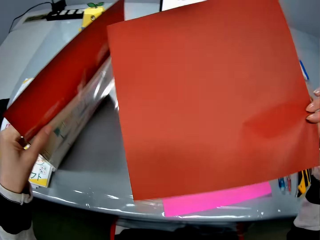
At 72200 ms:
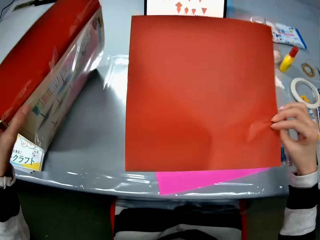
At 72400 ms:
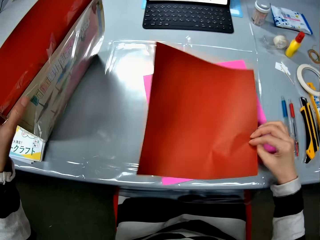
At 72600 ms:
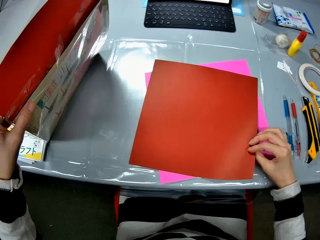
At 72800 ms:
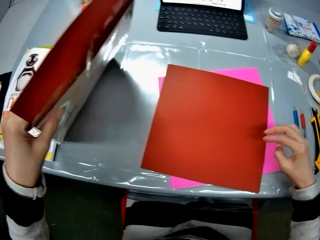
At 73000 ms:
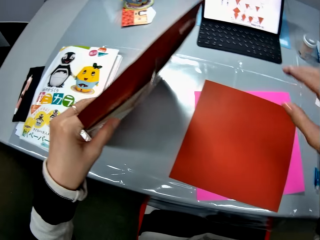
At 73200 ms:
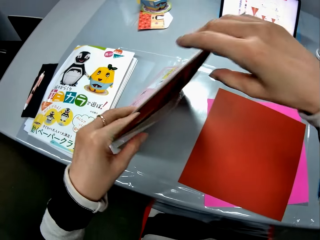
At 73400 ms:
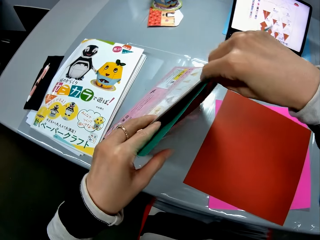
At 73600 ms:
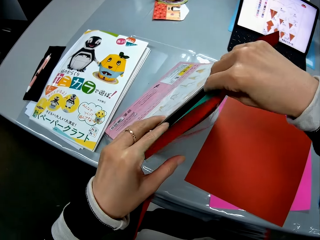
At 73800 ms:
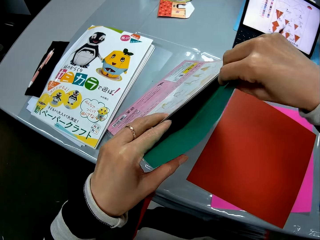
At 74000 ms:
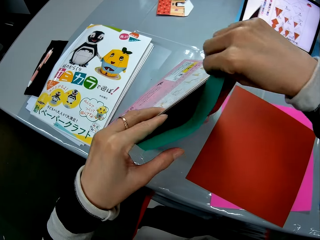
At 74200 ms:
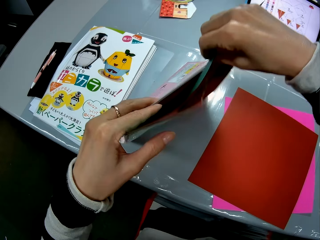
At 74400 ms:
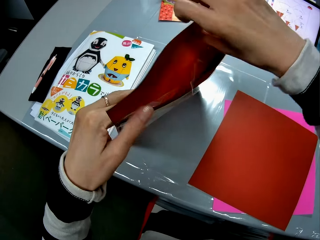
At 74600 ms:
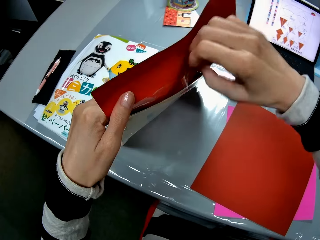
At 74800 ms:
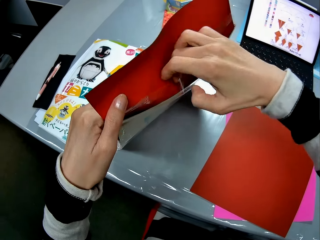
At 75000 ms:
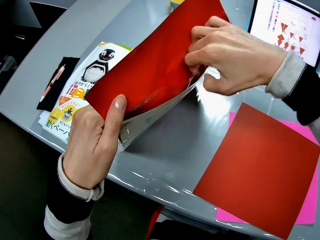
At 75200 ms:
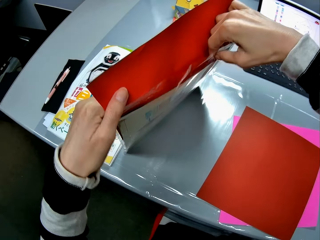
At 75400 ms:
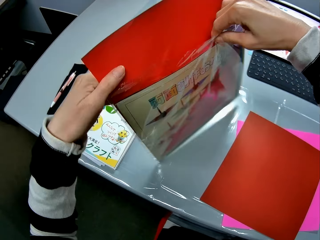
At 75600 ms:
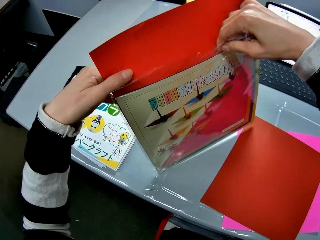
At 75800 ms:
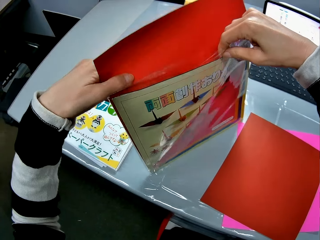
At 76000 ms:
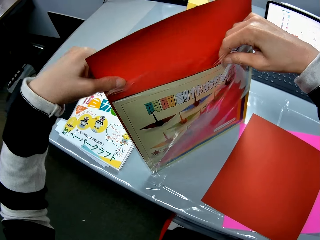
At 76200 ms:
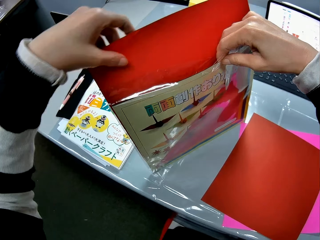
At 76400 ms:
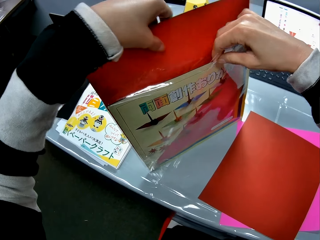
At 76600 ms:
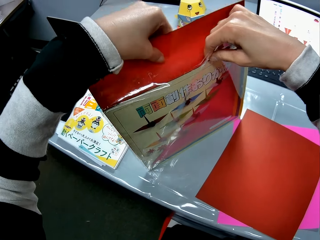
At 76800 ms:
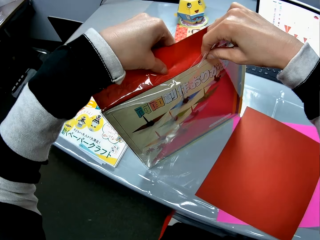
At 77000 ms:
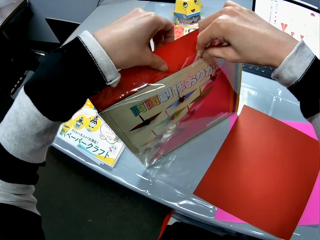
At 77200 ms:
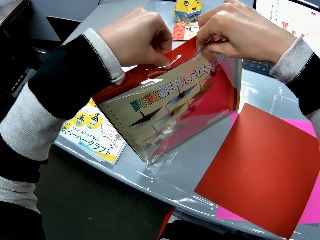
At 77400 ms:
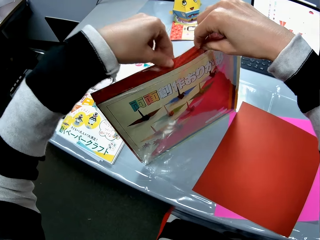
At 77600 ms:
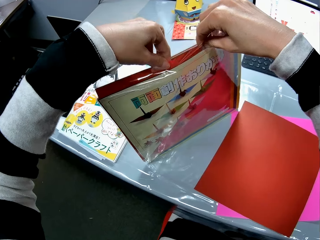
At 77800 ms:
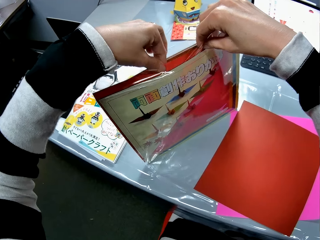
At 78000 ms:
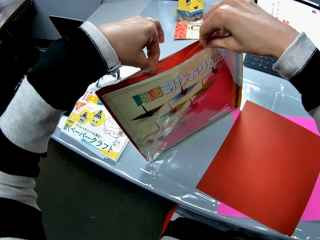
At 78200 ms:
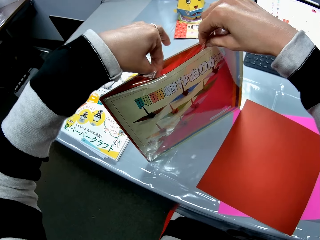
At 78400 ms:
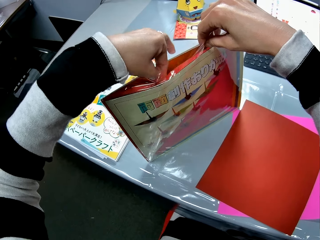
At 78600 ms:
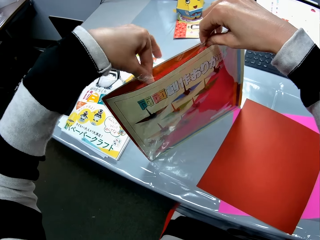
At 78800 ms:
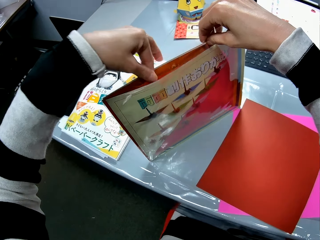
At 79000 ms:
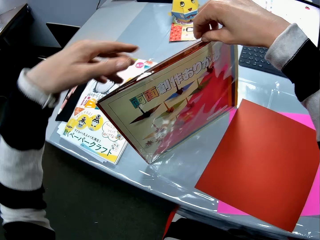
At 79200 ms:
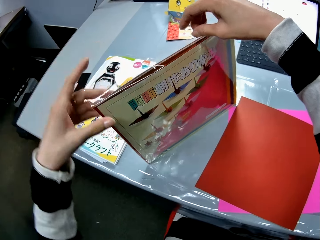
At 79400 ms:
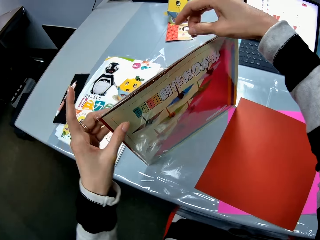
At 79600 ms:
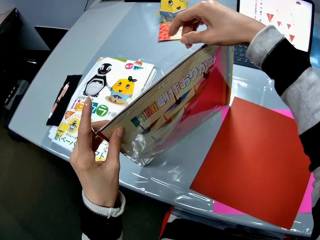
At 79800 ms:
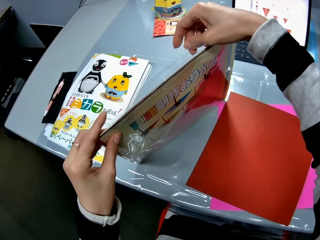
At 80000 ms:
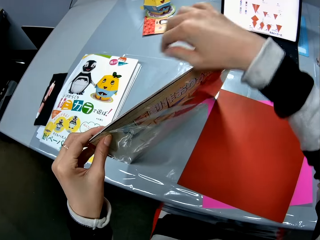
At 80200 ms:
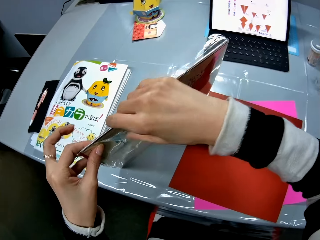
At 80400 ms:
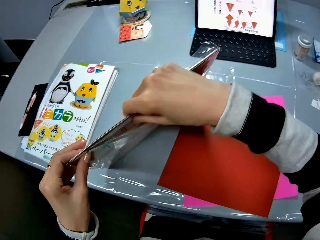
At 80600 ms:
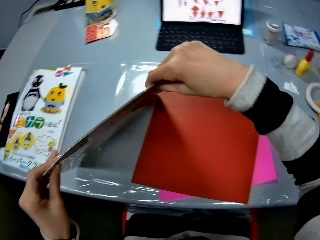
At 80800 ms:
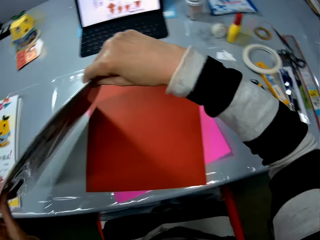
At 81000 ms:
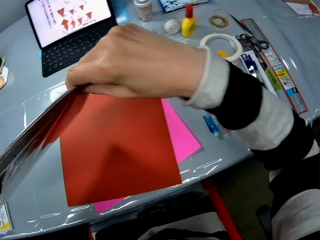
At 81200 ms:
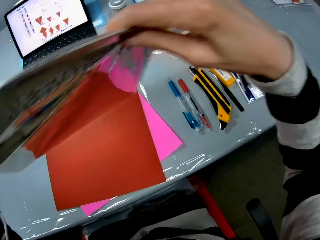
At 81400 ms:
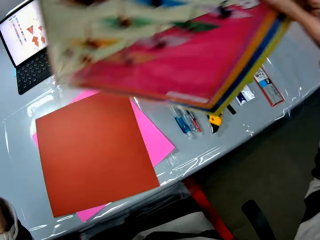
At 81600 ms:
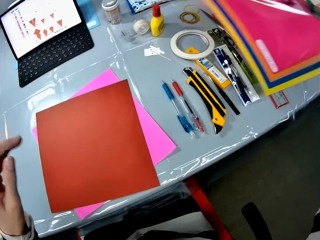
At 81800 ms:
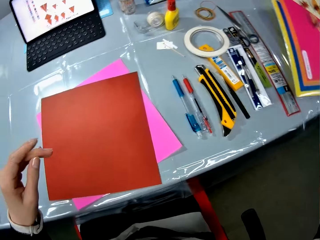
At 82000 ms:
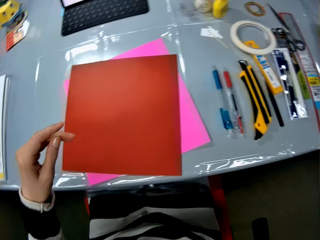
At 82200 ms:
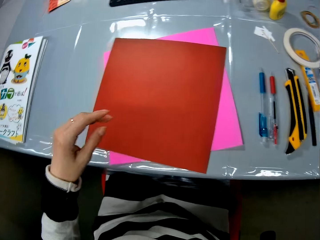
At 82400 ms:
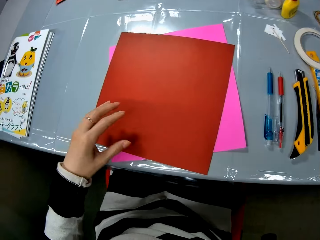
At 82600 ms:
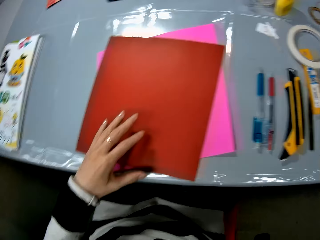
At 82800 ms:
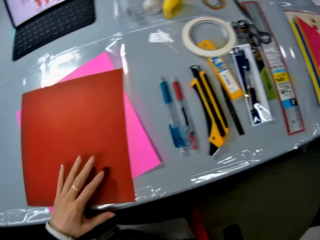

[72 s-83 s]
The camera wearer drops the red sheet on the table. She files the sheets outside the pack or craft paper kit back into the pack with her right hand. She holds the pack of sheets with her right hand. She files the sheets outside the pack back into the pack with her left hand. She closes the pack of sheets with her right hand. She drops the craft paper kit. She stretches her hand to the right side of the table with the pack of sheets in her right hand.

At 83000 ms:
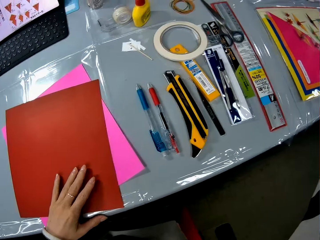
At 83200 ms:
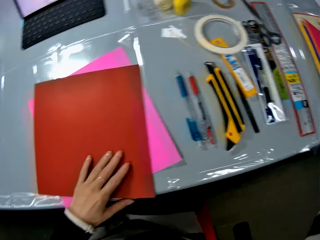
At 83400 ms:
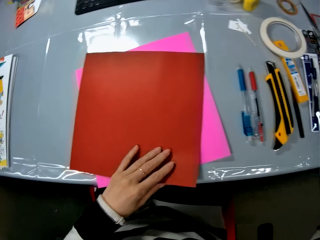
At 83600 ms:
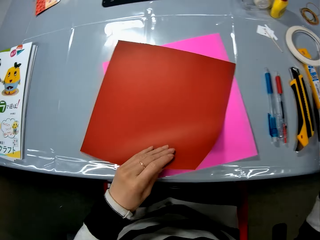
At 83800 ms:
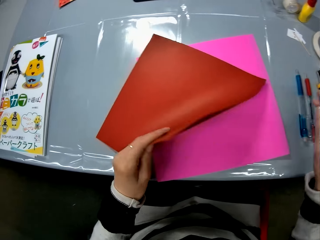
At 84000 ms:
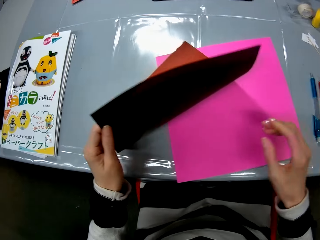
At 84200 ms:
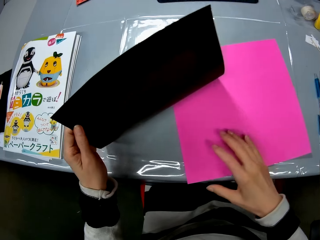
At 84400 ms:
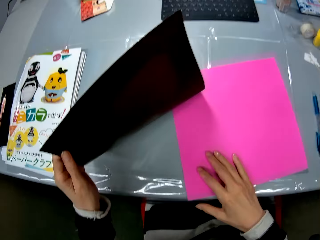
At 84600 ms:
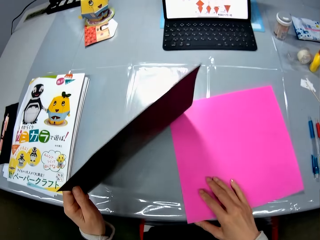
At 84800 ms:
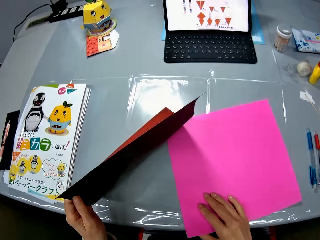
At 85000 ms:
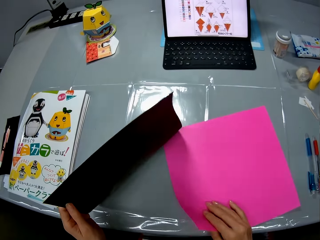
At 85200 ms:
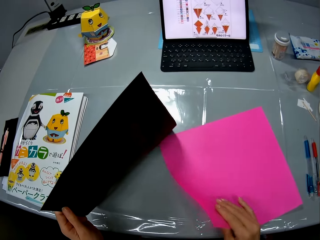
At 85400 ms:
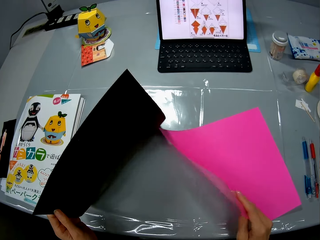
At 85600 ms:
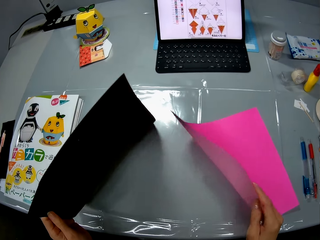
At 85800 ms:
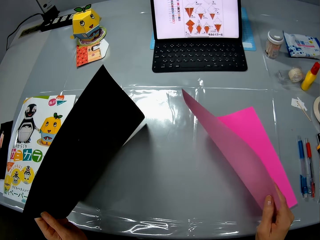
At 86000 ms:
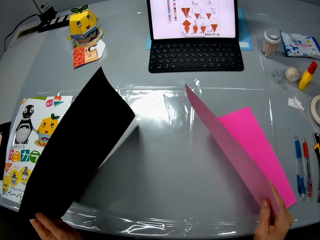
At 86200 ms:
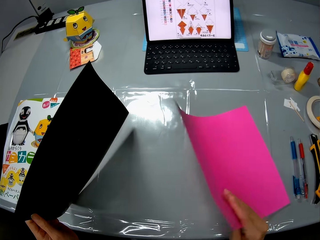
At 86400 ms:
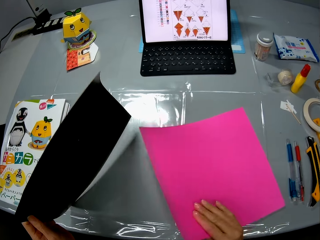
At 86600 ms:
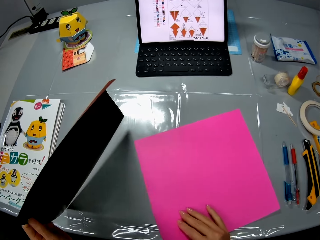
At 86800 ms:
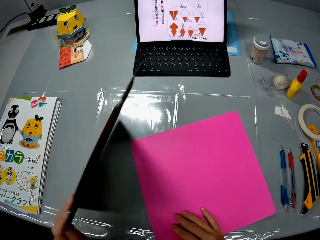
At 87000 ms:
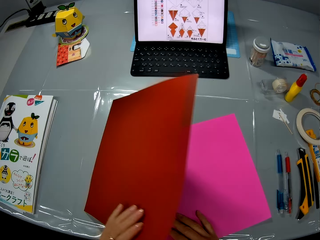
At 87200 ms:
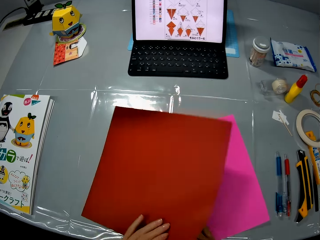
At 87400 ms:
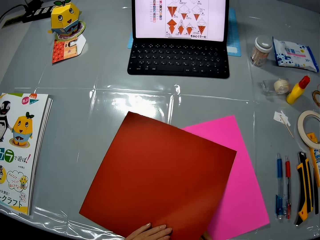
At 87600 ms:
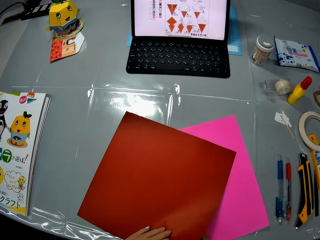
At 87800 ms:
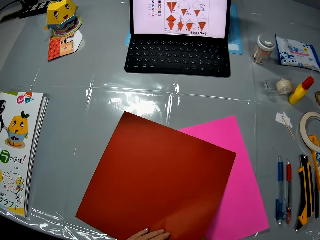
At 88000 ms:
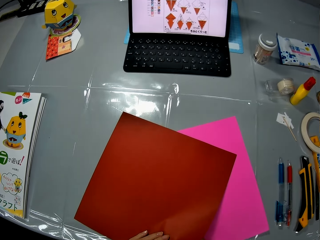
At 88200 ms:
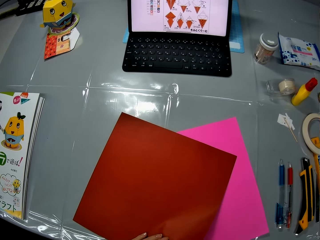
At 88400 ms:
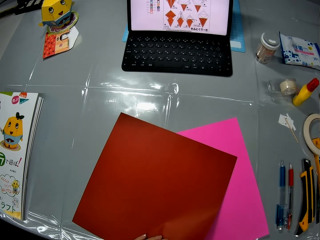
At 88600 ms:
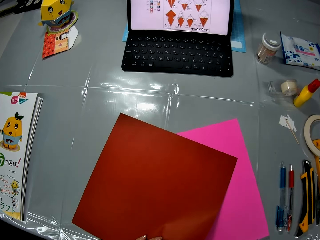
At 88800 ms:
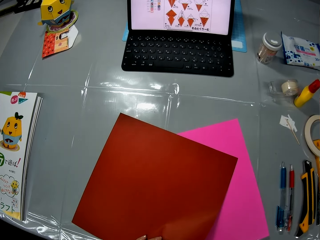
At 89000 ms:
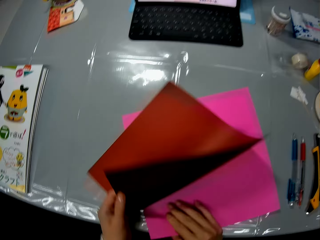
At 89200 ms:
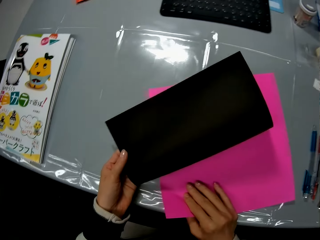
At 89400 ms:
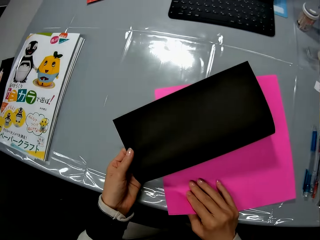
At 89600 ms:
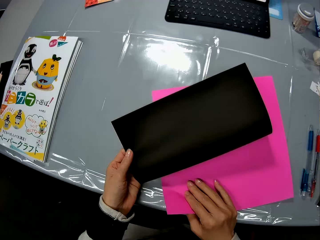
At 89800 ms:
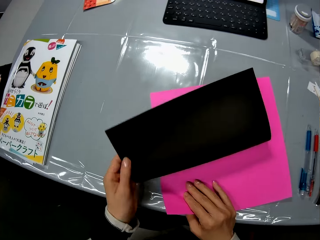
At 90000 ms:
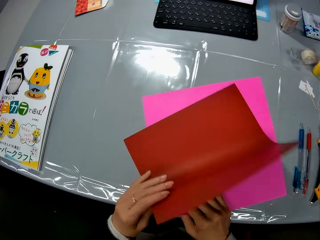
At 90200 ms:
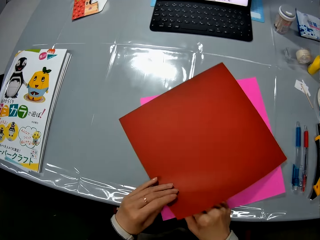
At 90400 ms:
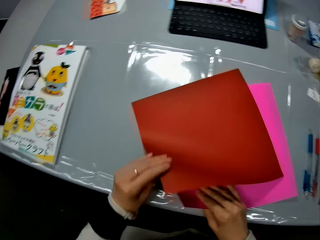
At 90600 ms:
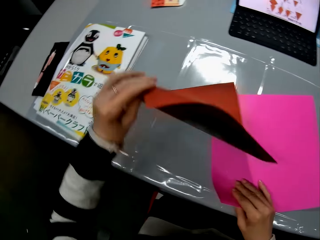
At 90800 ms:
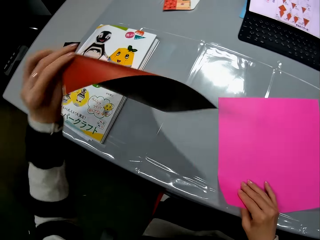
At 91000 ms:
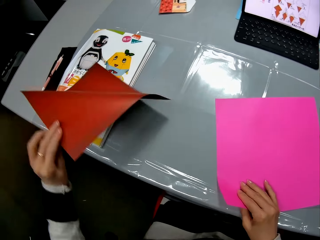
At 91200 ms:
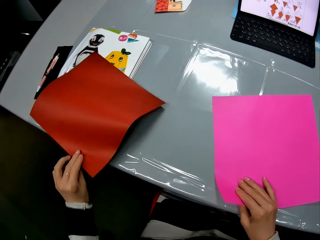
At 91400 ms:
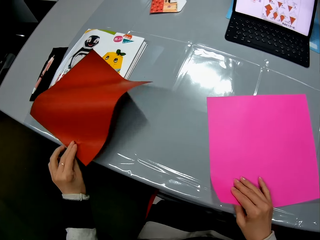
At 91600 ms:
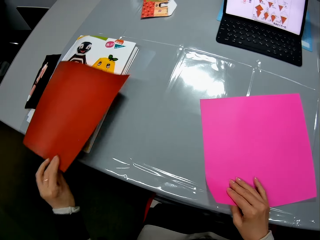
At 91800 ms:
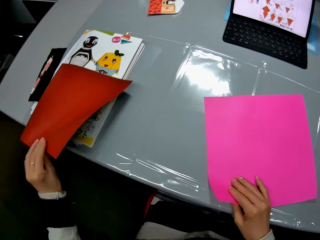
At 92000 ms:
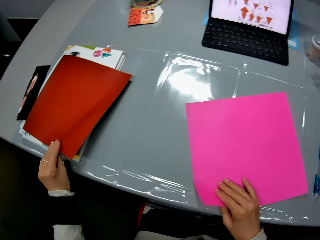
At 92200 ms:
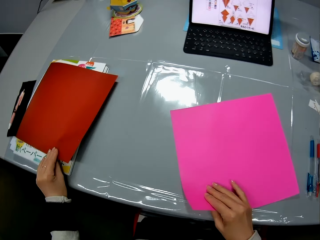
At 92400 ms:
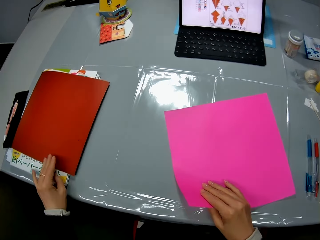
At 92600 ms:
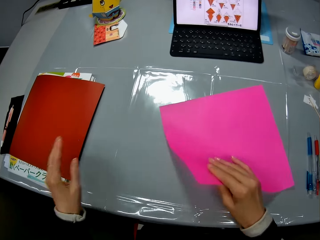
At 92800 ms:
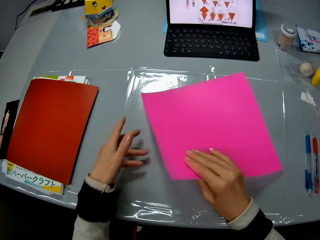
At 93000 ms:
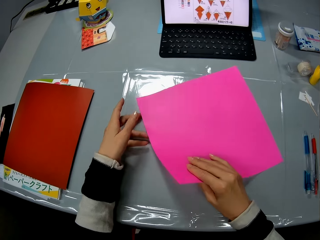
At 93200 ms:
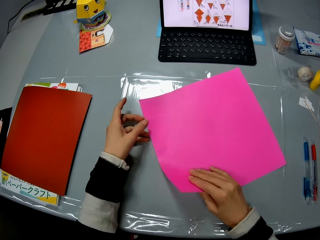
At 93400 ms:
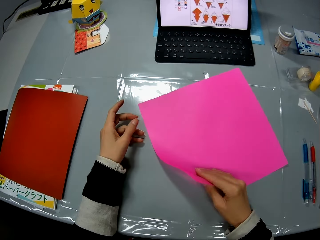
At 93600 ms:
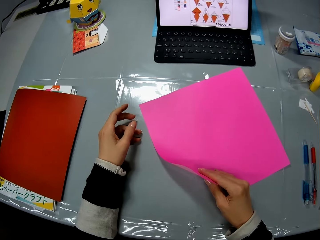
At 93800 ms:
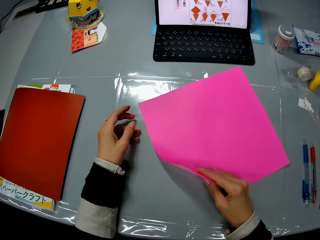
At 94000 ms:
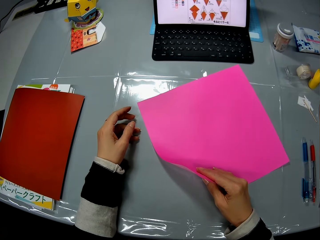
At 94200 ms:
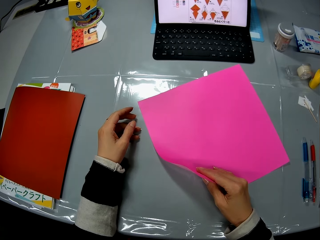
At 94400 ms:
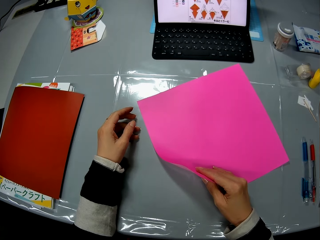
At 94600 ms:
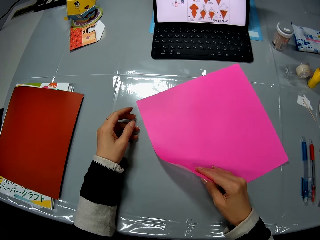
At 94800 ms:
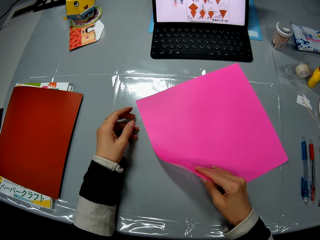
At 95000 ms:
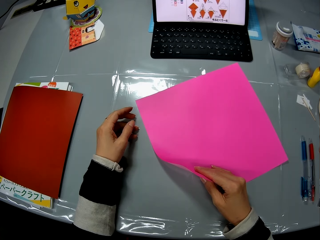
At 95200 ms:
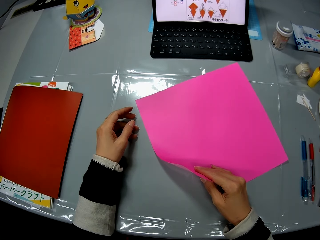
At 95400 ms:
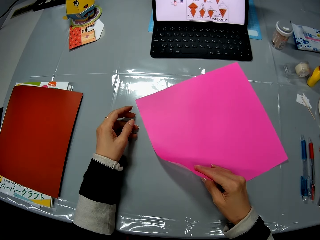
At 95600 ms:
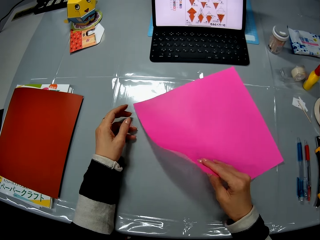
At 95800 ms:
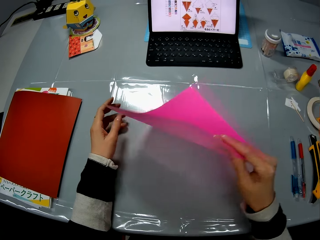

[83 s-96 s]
The camera wearer picks up the red sheet from the table with her left hand. She picks up the pink sheet from the table with her right hand. She drops the pink sheet in her right hand on the table. She drops the red sheet in her left hand on top of the sheet on the table. She flips the craft paper. She bends the red sheet in her left hand. She picks up the red sheet from the table with her left hand. She drops the red sheet in her left hand on the table. She picks up the pink sheet from the table with her right hand. She stares at the laptop screen.
